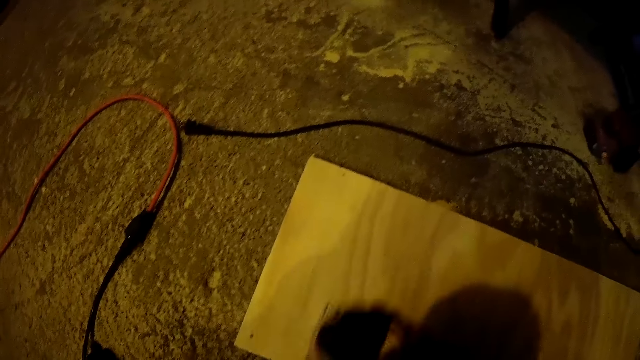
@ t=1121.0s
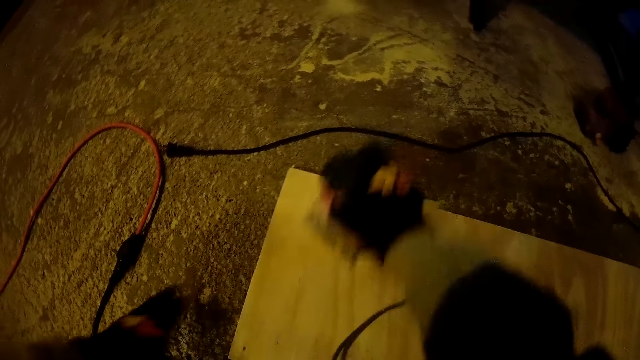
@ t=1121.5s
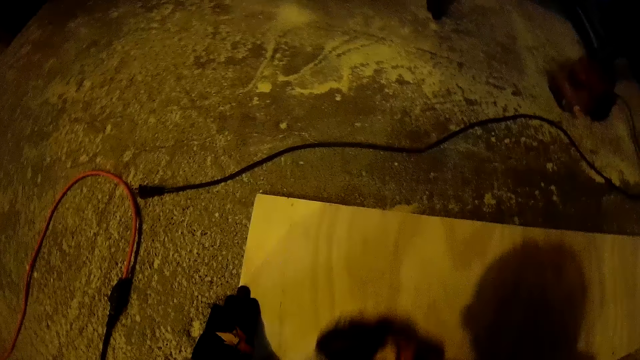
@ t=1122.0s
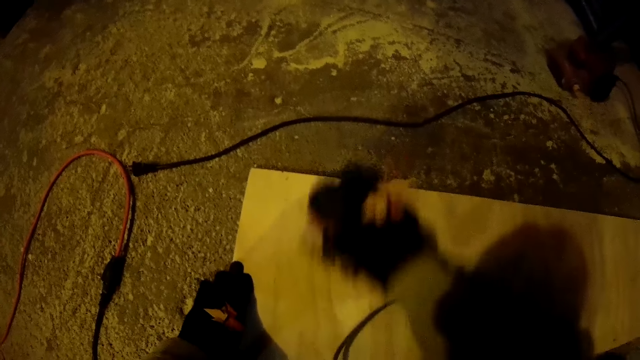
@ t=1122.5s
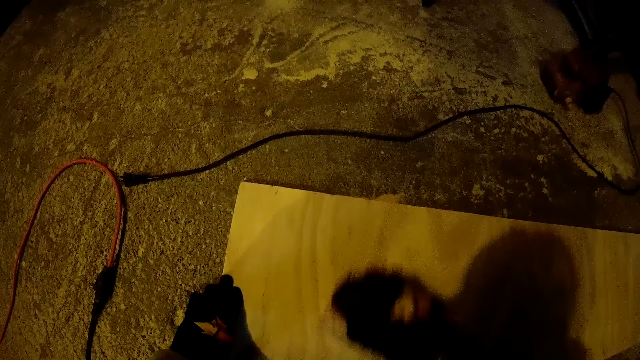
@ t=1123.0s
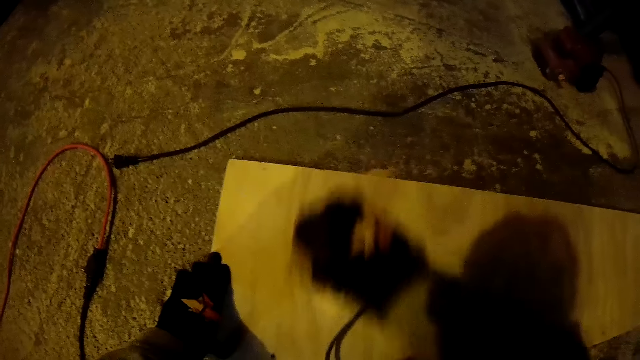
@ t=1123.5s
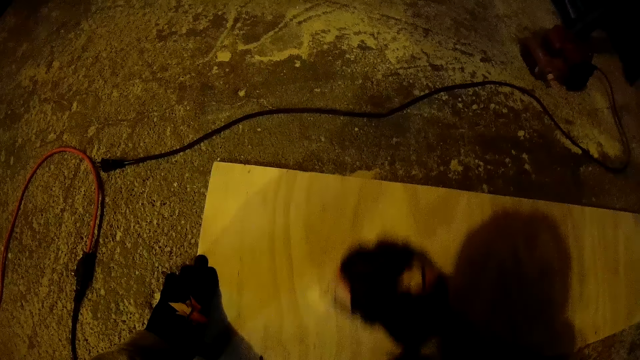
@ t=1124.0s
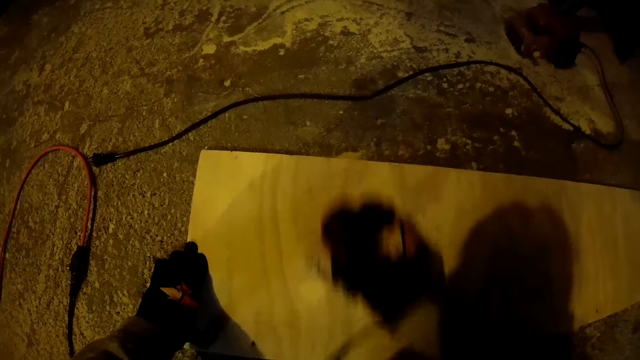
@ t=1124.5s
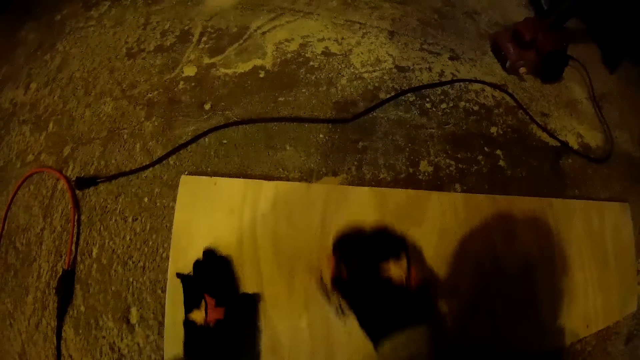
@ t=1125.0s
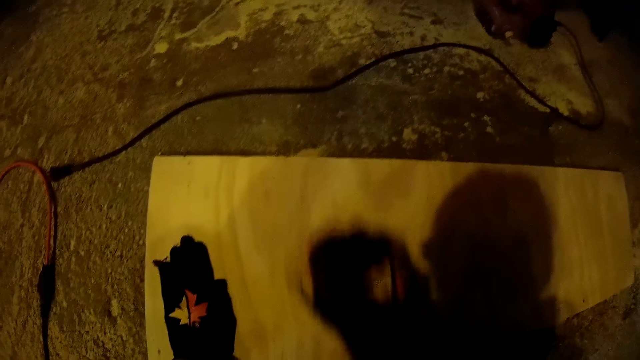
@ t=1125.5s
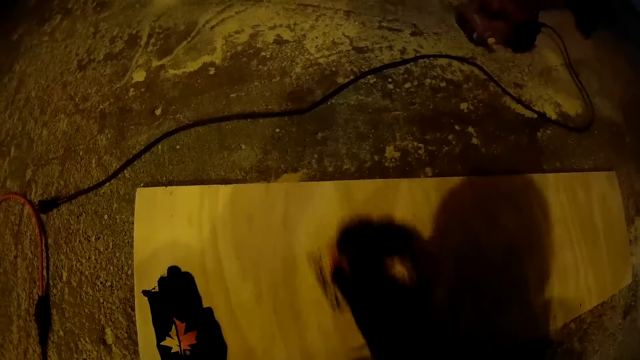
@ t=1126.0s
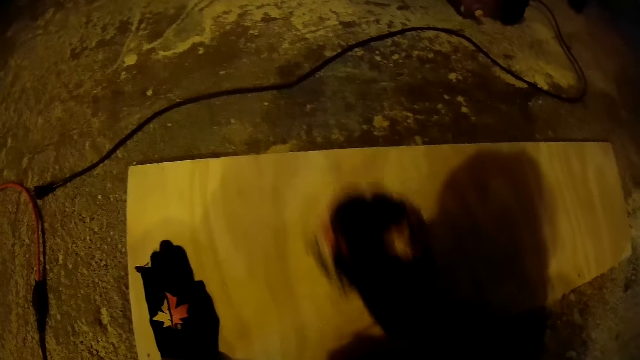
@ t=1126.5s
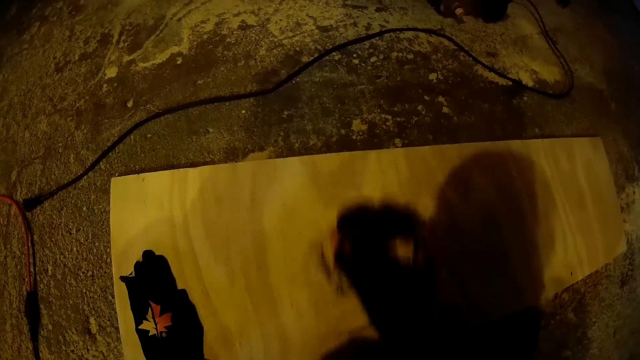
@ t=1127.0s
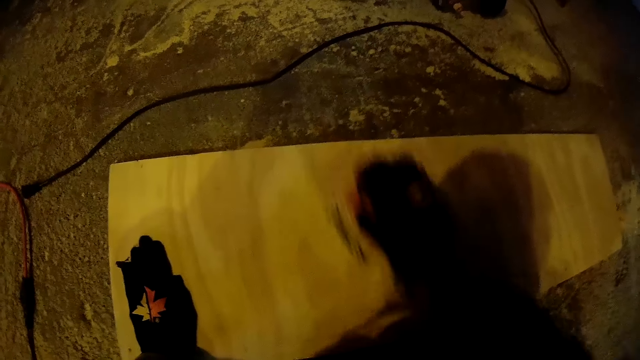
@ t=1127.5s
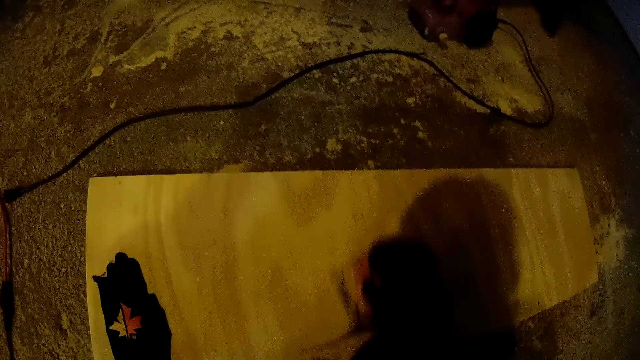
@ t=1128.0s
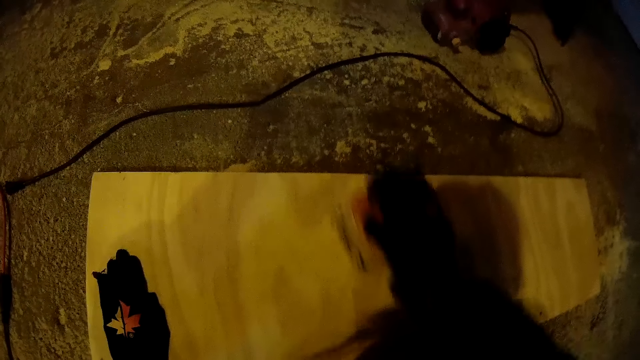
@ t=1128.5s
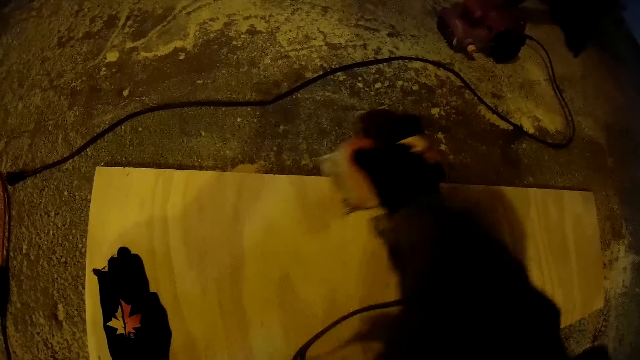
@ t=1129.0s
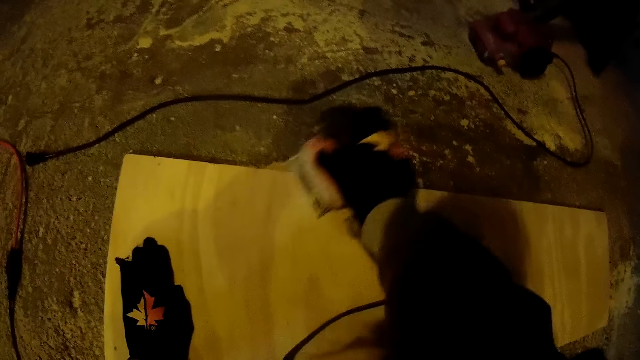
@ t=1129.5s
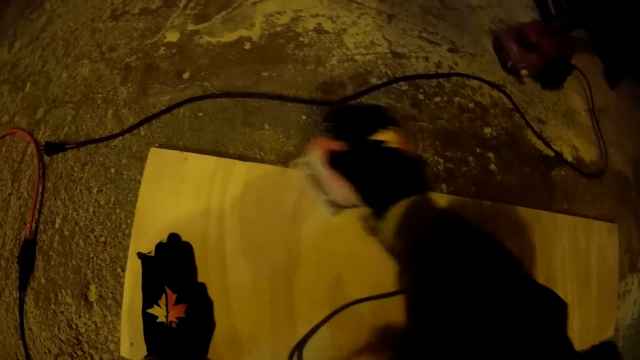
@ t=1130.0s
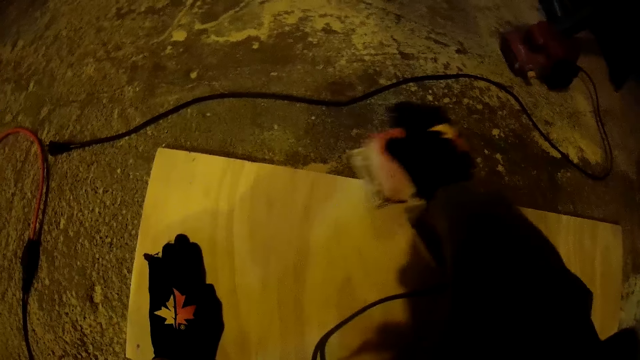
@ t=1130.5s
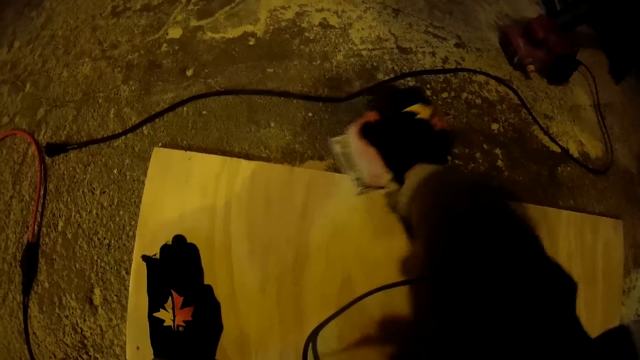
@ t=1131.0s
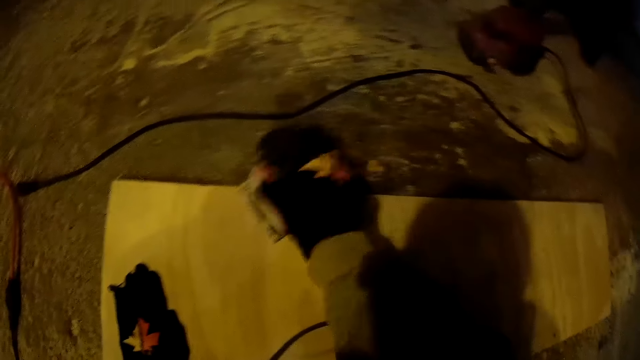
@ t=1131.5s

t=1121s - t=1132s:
The camera wearer places his left hand on the plank.

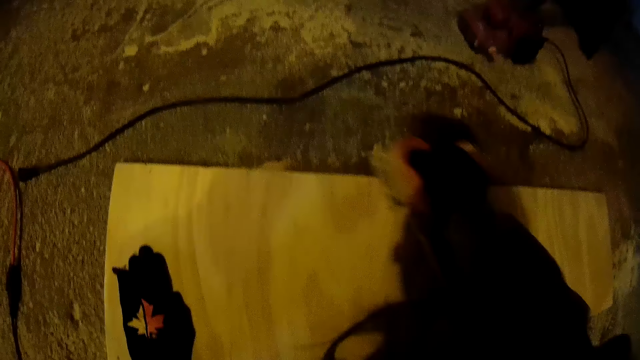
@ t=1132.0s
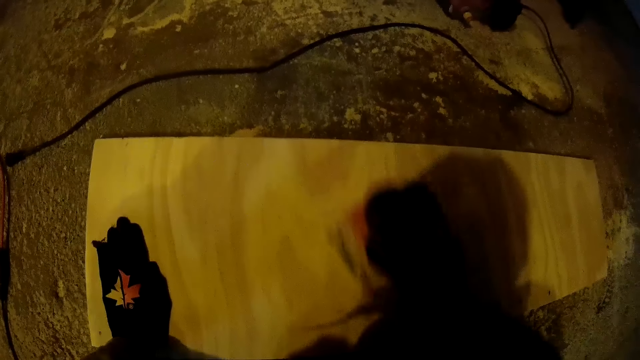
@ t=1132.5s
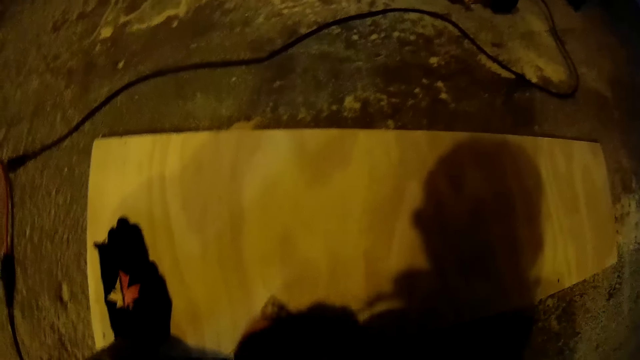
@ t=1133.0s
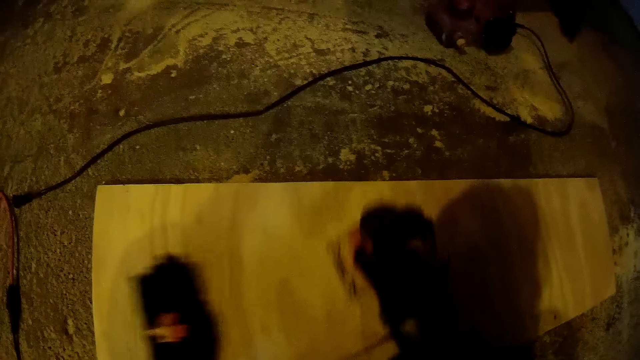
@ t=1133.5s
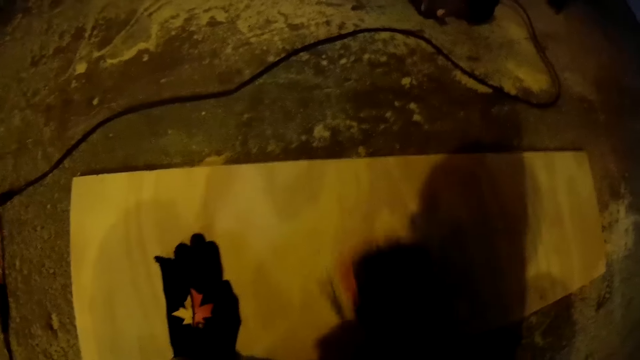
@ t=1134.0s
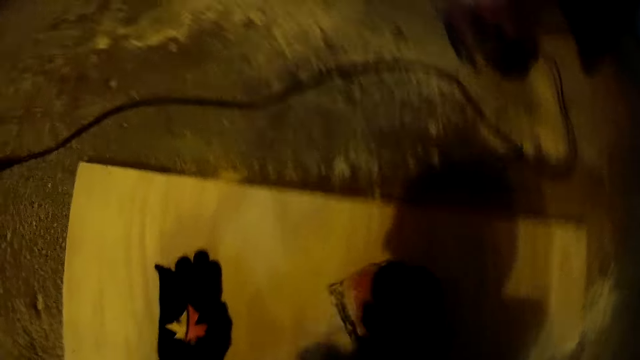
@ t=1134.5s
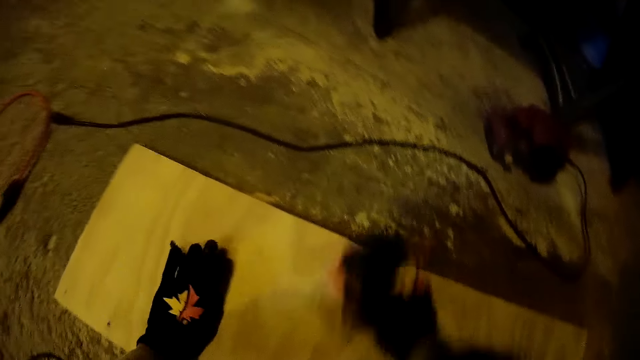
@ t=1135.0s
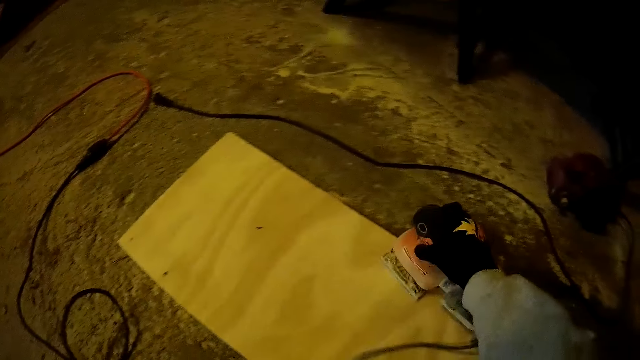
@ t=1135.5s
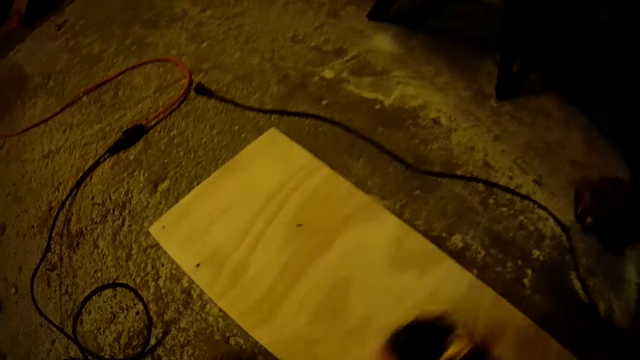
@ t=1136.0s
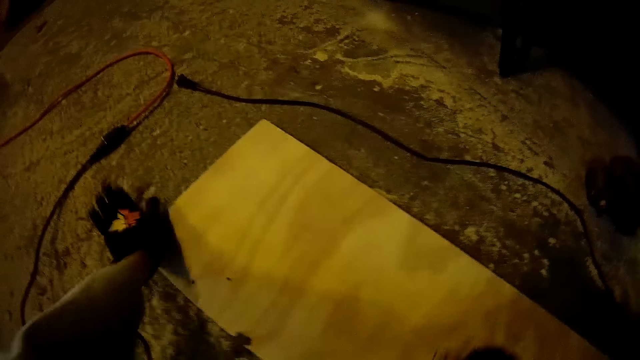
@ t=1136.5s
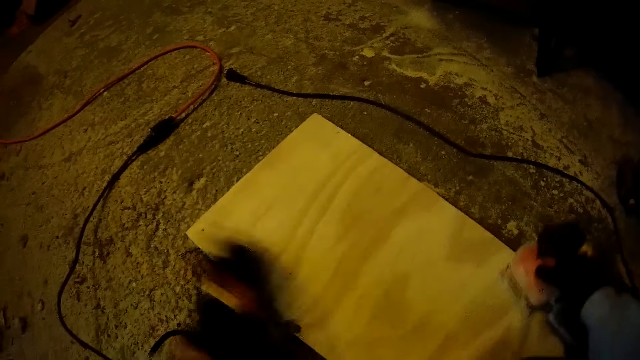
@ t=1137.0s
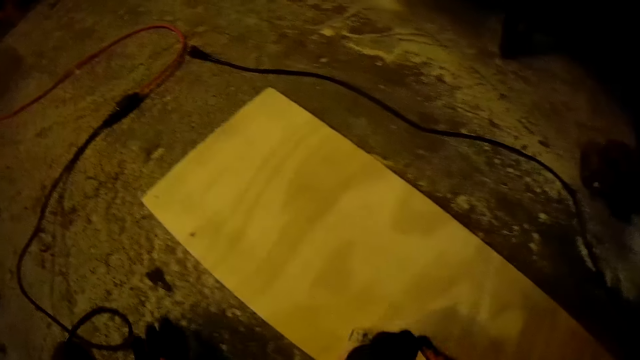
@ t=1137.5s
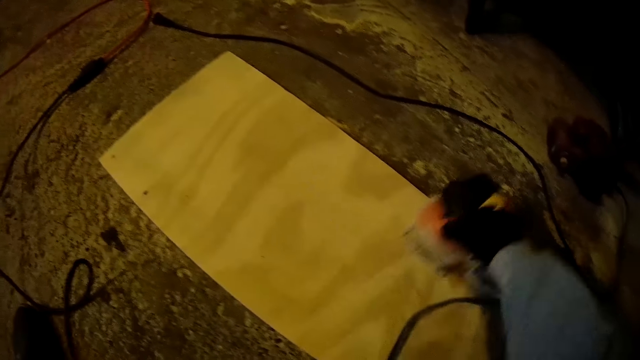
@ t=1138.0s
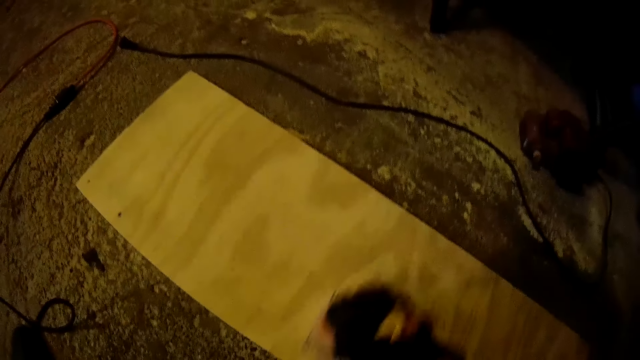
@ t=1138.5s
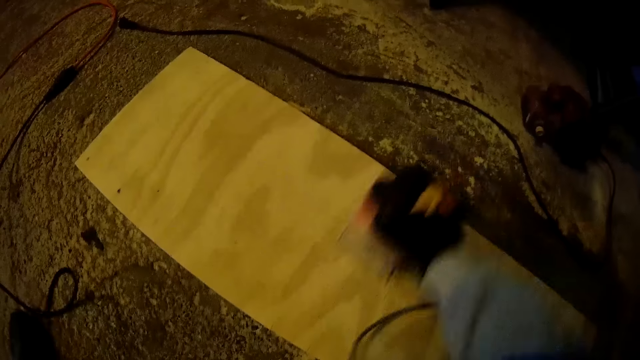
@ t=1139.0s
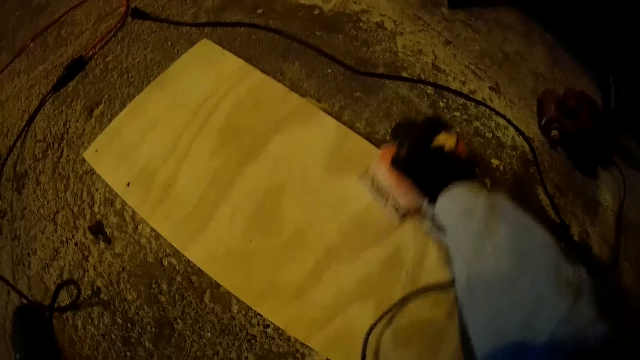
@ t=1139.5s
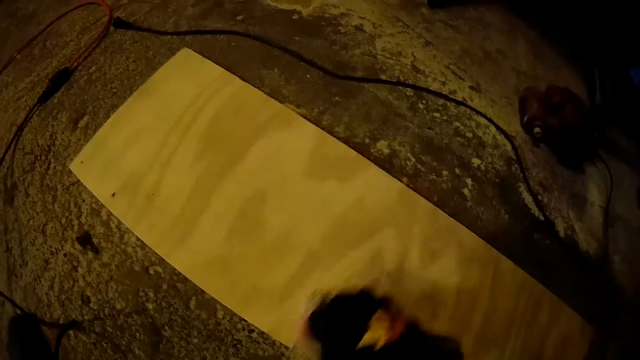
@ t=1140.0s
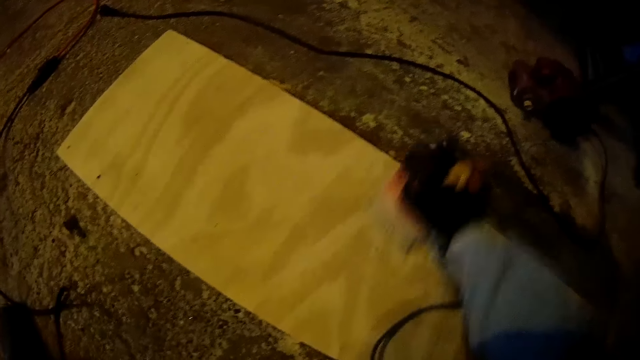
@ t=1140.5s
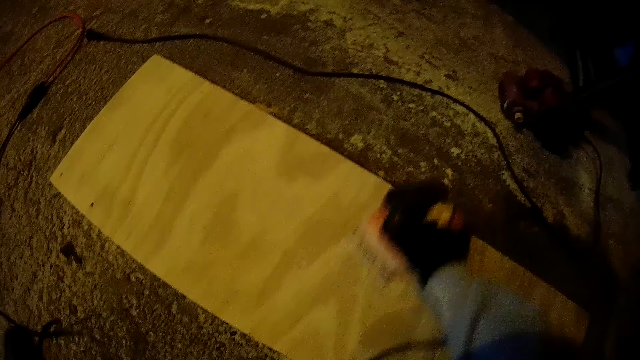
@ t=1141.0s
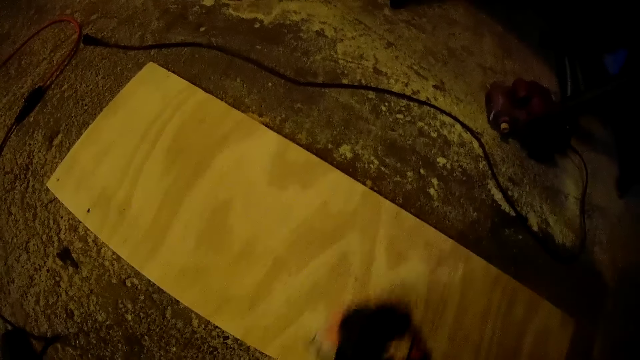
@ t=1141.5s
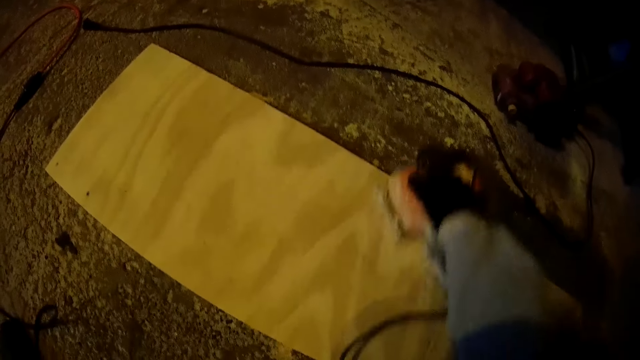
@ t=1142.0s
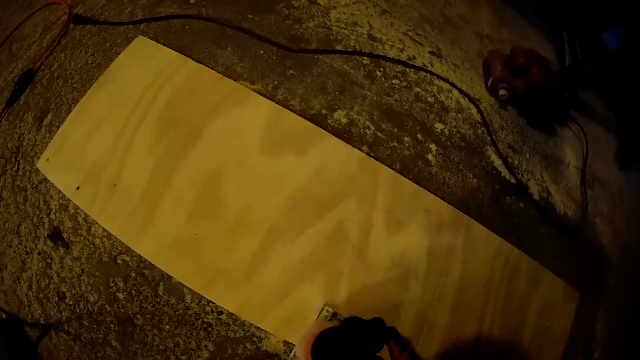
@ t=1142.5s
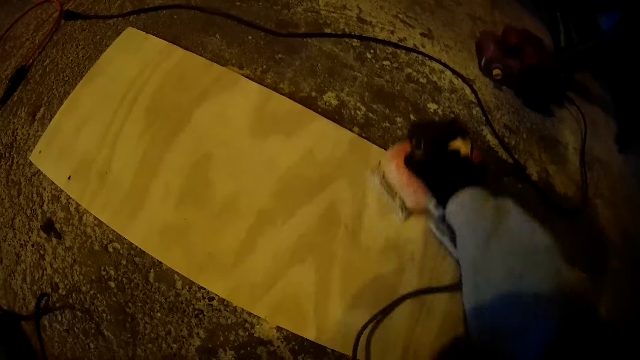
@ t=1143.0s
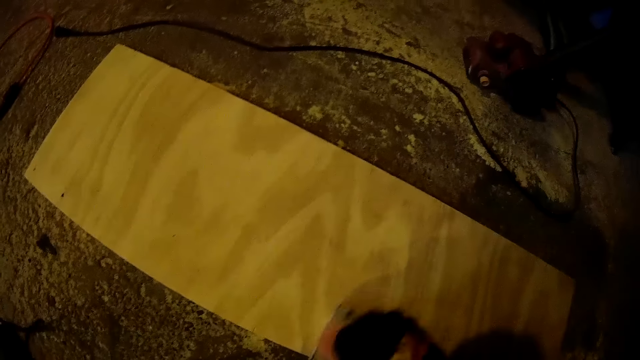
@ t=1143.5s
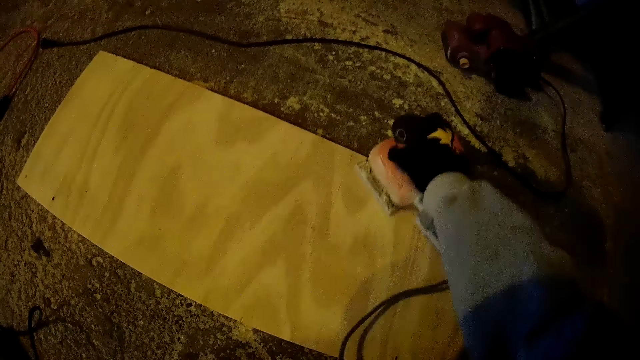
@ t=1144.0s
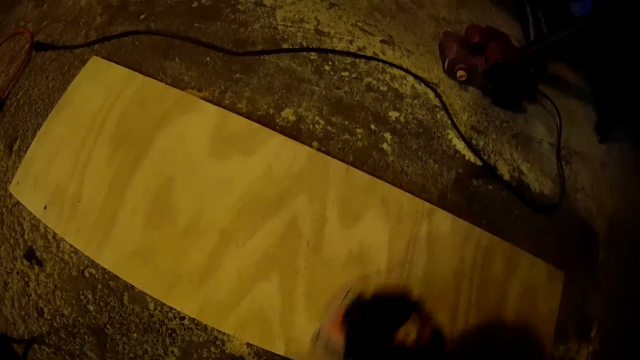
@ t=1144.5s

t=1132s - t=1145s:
The camera wearer removes his left hand from the plank. He dusts off sawdust from the plank with his left hand.
